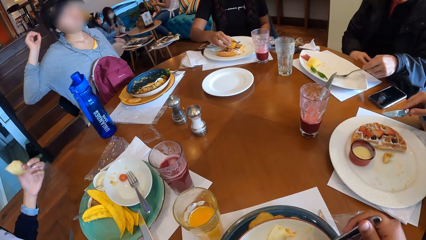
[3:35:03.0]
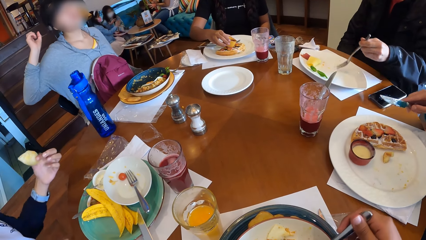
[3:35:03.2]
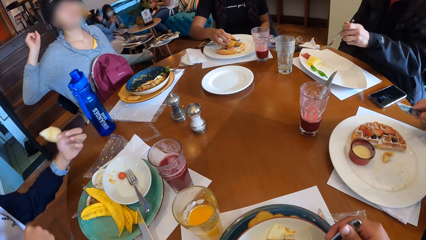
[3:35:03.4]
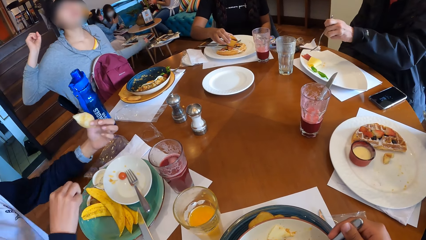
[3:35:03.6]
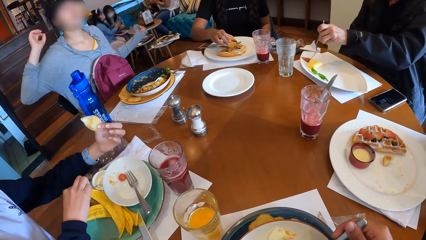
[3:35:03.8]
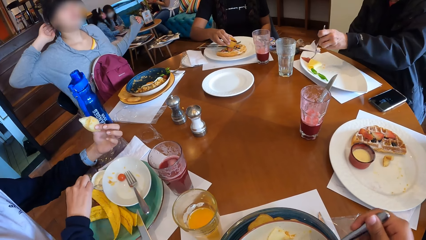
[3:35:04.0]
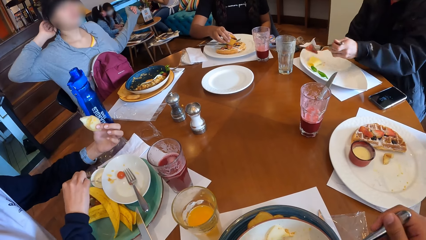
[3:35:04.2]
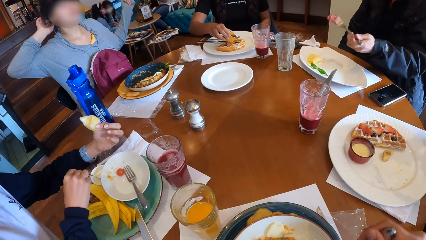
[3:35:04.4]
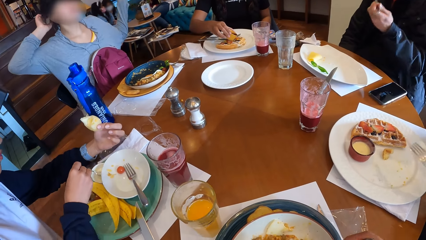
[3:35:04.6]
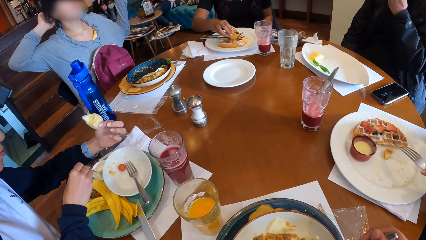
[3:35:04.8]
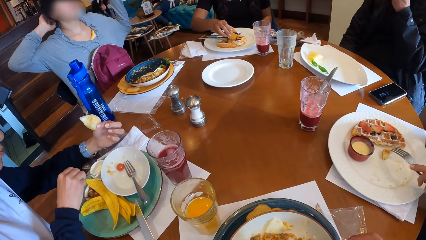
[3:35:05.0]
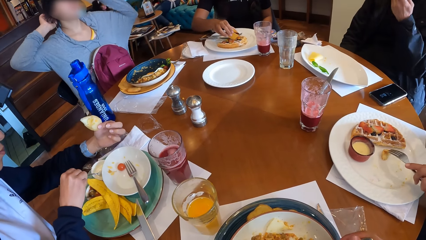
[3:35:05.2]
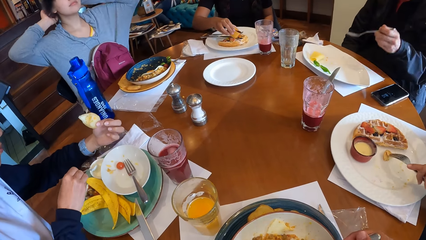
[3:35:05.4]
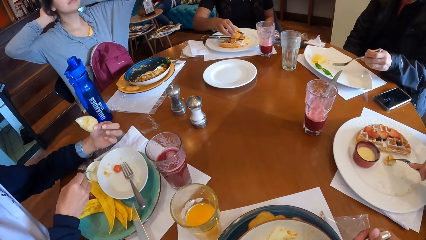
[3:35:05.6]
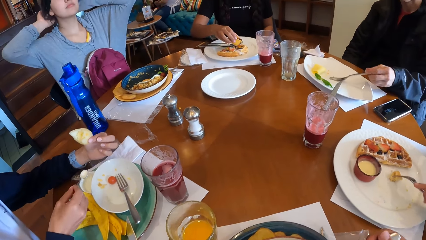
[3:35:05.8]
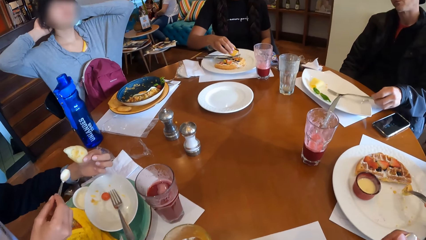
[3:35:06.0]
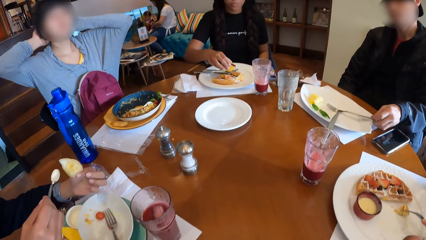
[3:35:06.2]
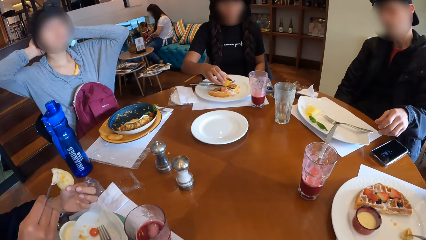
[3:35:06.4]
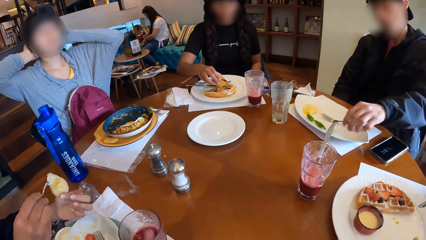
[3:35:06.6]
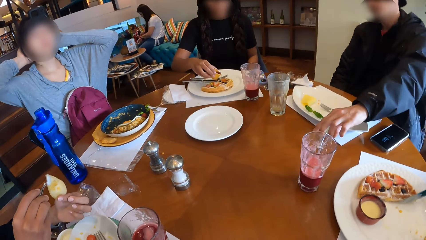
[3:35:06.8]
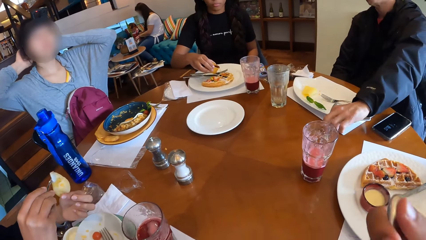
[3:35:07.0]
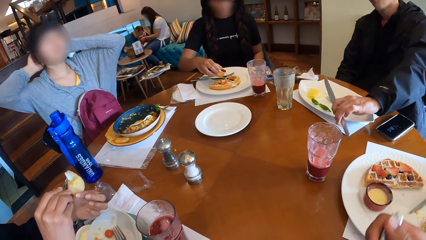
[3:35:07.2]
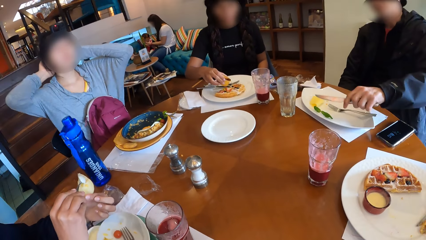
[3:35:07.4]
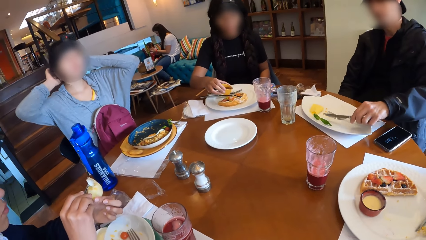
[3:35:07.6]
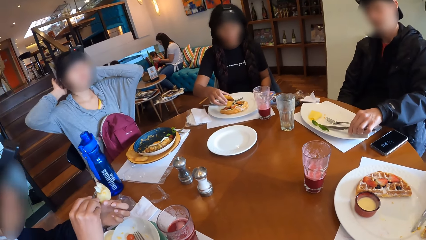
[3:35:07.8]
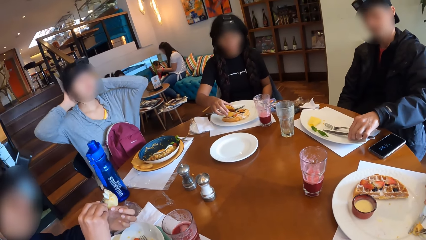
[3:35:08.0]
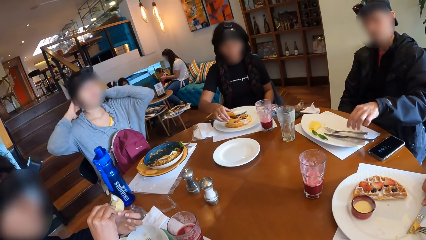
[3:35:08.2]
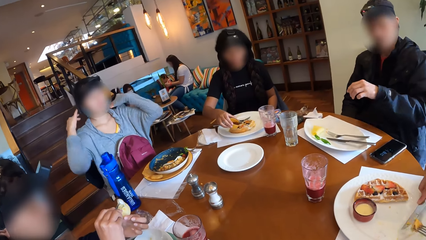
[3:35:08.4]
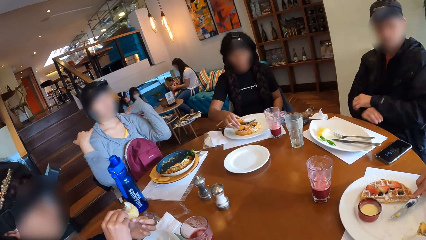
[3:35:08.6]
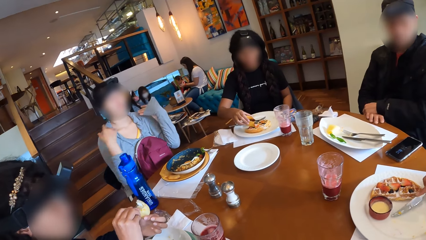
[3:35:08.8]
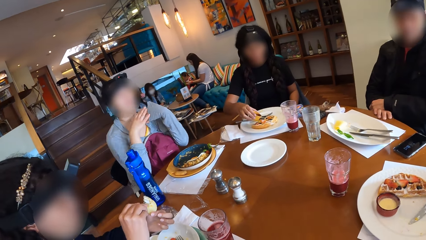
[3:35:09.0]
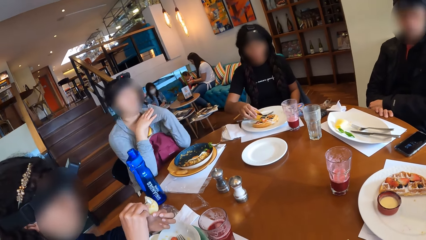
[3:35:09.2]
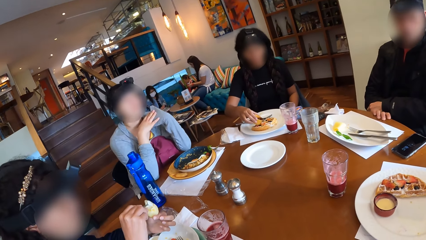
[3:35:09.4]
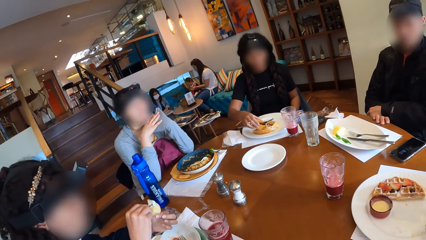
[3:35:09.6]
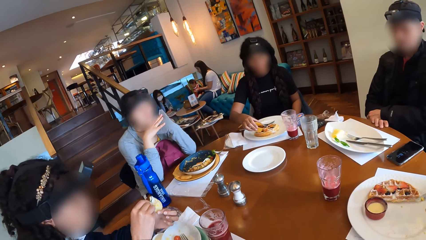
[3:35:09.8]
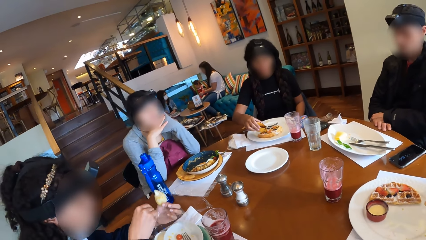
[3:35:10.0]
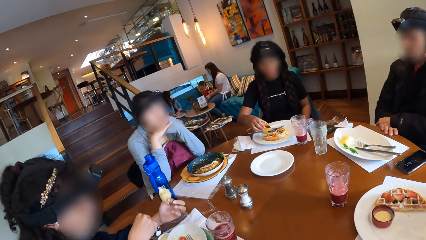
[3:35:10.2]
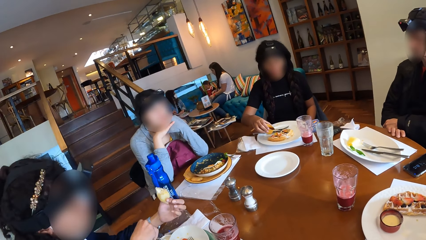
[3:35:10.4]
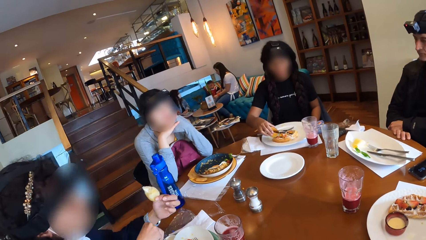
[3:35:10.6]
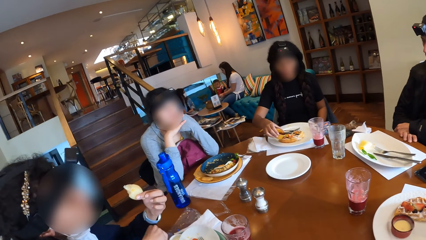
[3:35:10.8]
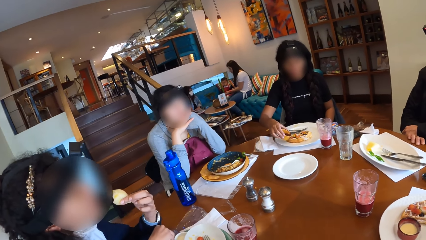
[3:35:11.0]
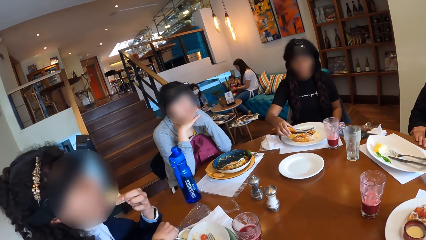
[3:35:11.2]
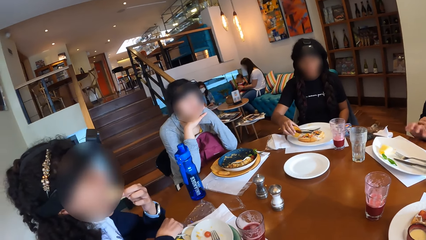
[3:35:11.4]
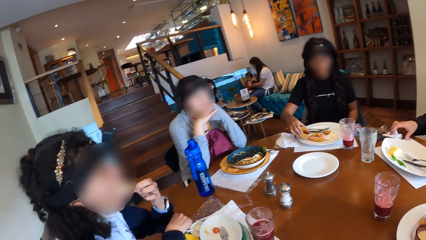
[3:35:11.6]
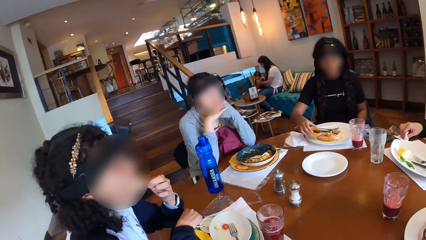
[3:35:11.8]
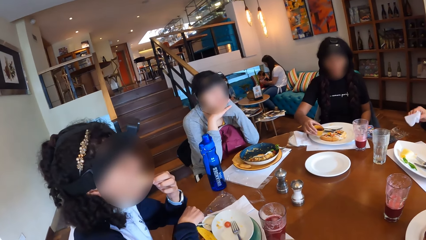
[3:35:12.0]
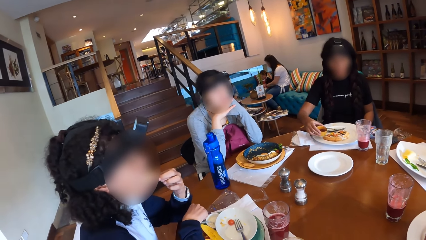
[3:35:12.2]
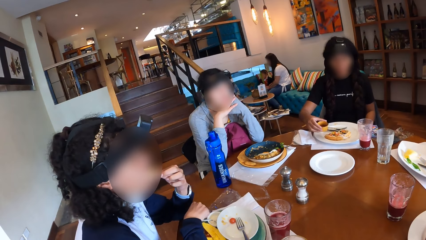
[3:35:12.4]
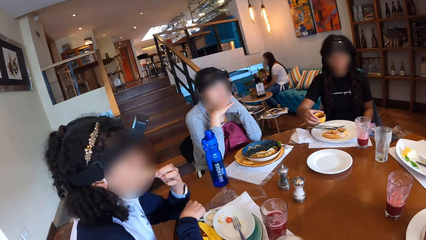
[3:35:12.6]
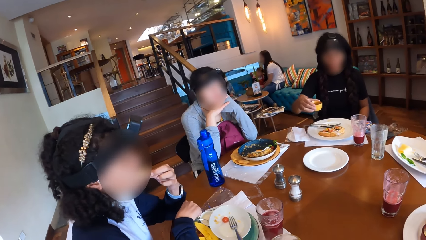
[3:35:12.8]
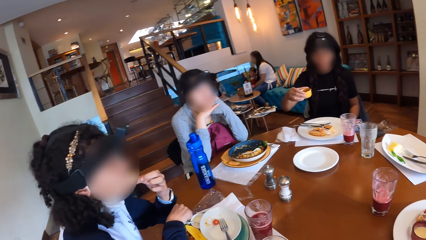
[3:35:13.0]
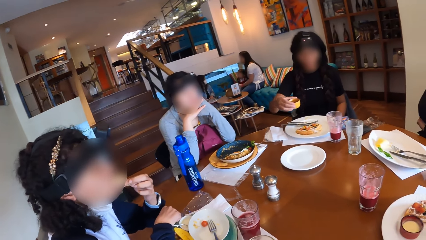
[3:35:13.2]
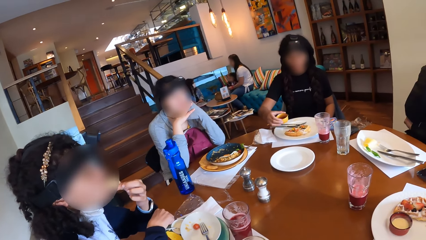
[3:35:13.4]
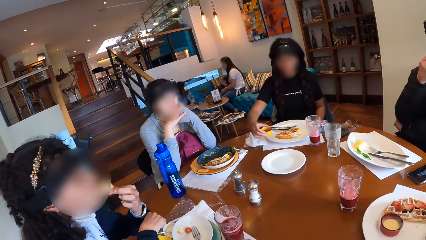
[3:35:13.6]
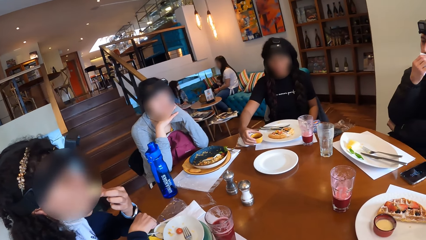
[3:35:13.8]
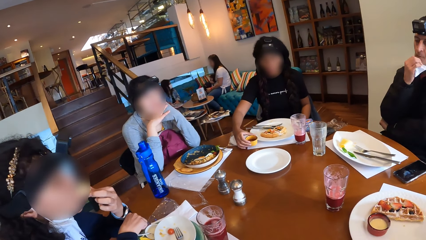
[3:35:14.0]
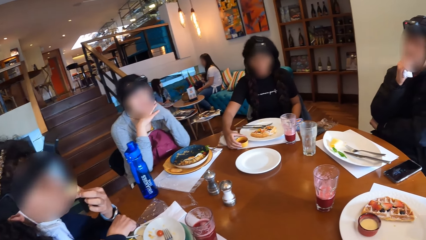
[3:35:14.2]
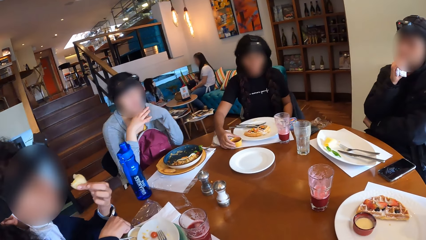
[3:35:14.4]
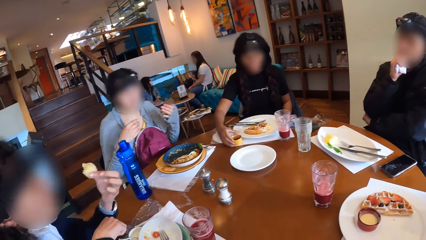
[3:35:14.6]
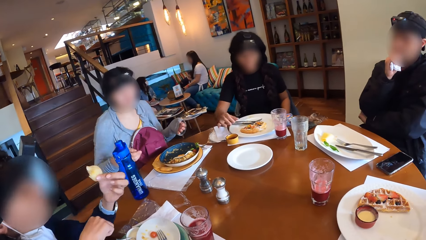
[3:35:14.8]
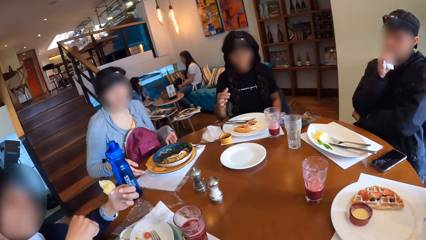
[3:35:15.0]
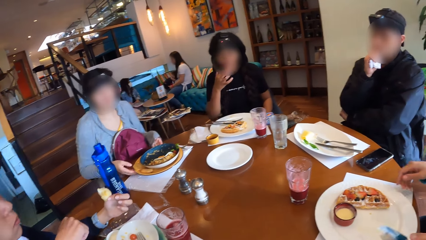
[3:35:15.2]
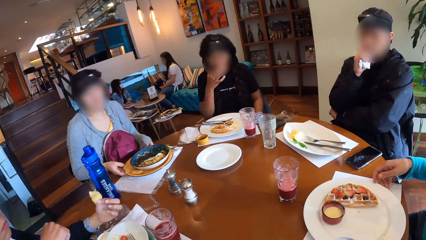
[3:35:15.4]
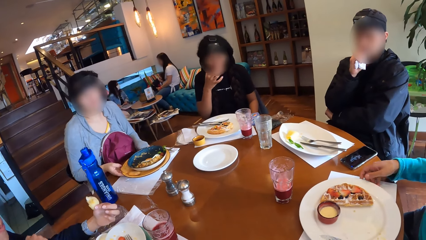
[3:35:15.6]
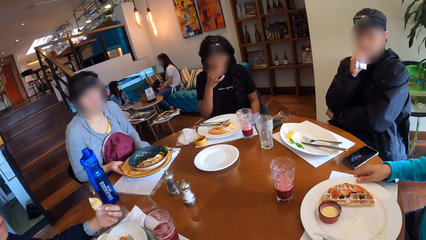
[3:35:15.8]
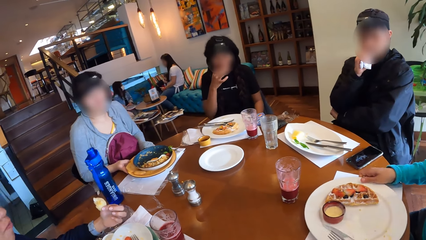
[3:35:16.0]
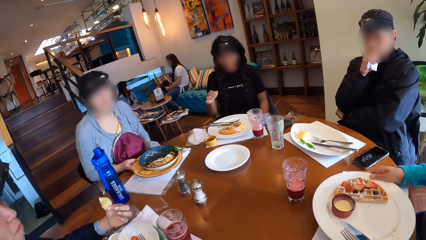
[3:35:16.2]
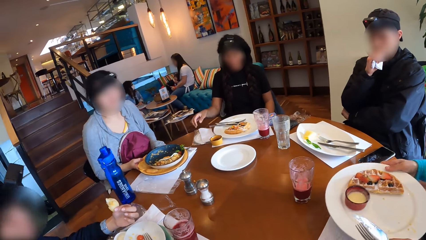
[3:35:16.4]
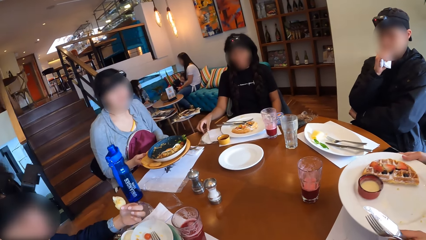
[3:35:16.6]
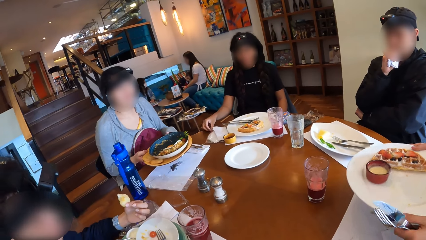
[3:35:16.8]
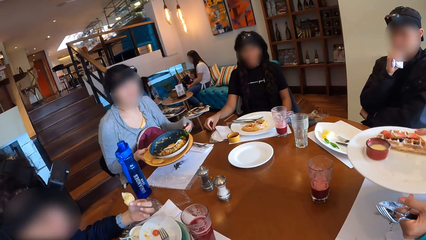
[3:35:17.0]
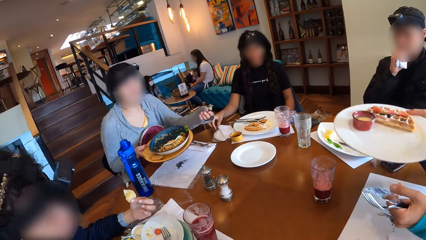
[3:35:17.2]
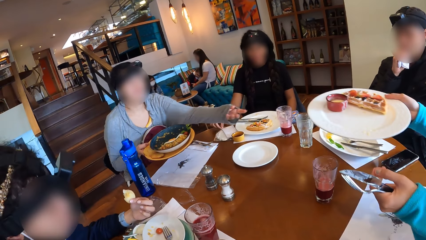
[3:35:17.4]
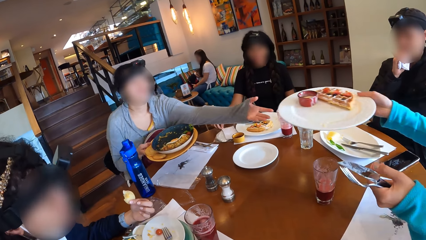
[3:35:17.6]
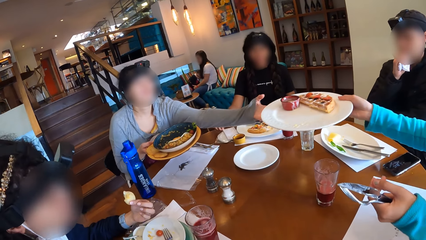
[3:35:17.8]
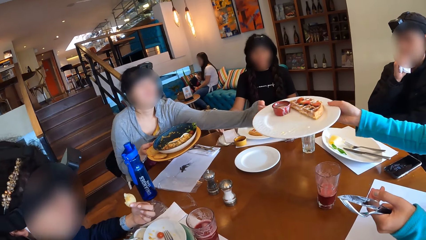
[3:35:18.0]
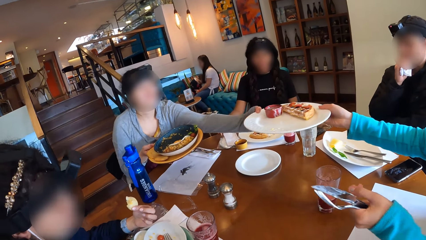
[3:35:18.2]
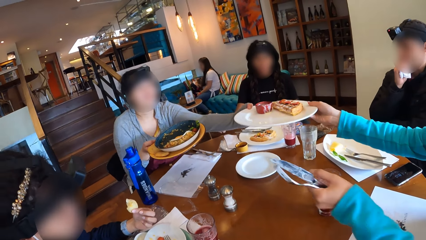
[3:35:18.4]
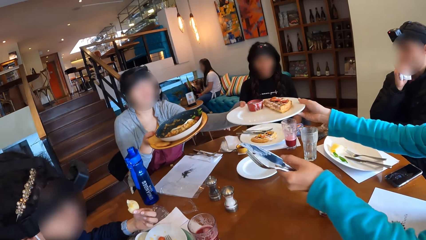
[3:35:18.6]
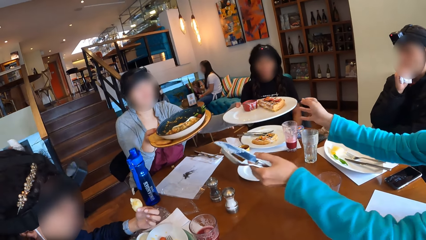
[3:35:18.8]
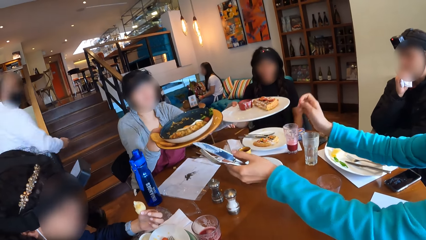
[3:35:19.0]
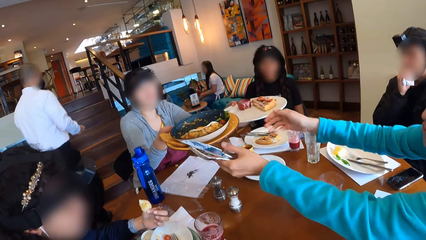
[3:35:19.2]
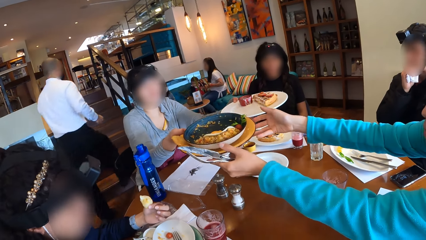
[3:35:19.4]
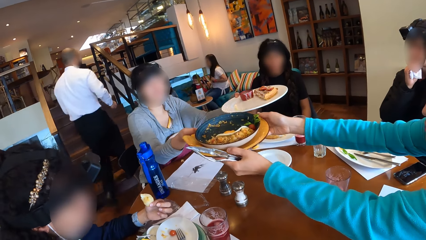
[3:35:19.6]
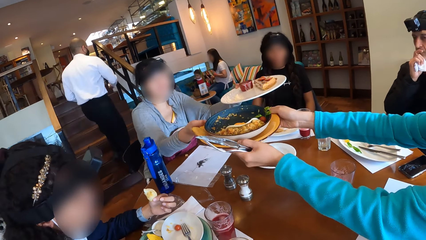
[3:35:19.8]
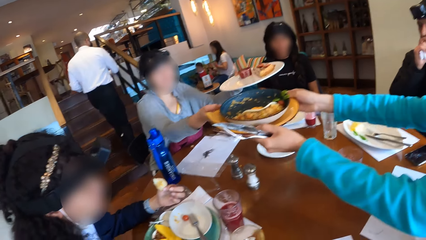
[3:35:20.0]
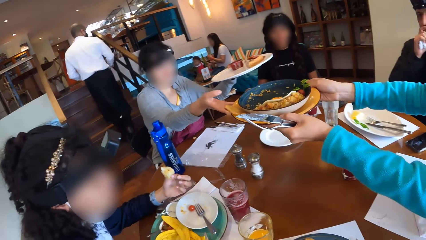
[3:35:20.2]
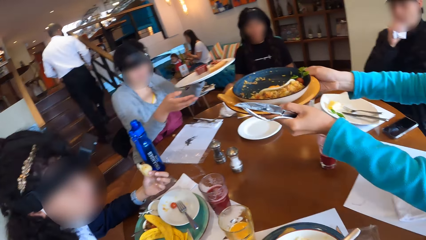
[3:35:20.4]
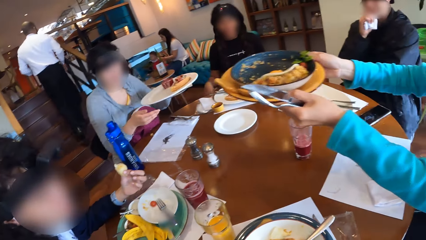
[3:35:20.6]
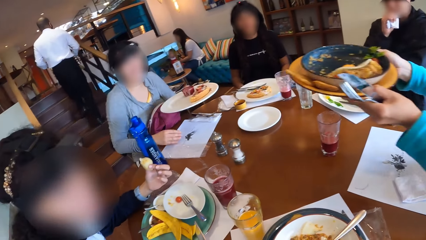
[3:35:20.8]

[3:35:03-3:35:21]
A man picks up a fork from the plate with his left hand. He picks a fruit from the plate on the table with the fork in his left hand. A woman picks up the spoon from the saucer with her right hand. Another woman raises her left hand to her hair. A third woman pours some jam from the cup of jam on the waffle in her plate with her right hand. The man picks a fruit from the plate with the fork in his left hand, eats the fruit in the fork in his left hand. A fourth woman picks a waffle on the plate with the fork in her left hand. The man drops the fork in his left hand on the plate on the table. The second woman scratches her hair with both hands. The first woman puts the cream into the pie with the spoon in her right hand. The man picks a fork from the table with his left hand and places the fork on the plate on the table with his left hand. The second woman withdraws both hands from her hair and places both hands under her jaw. The camera wearer looks around. The first woman eats the pie in her left hand. The man picks a serviette from the table with his right hand. The third woman drops the cup of jam on the table with her right hand. The third woman raises her right hand to her mouth. The second woman lifts her plate off the table with both hands. The third woman licks her right hand. The fourth woman lifts the plate off the table with her right hand. The third woman adjusts a serviette on the table with her right hand. The second woman takes a plate from the fourth woman with her left hand. The second woman passes the plate in her right hand to the fourth woman.
